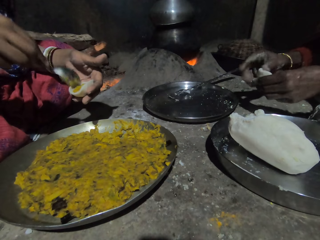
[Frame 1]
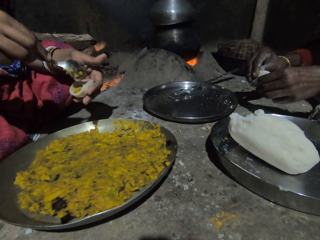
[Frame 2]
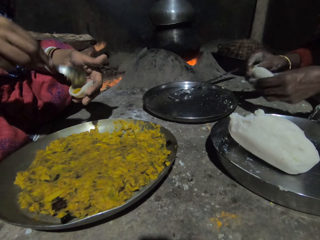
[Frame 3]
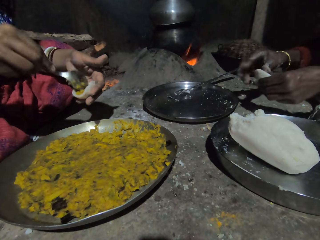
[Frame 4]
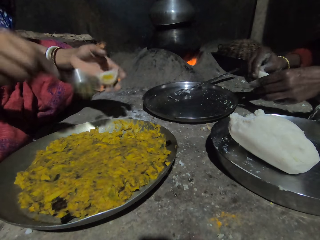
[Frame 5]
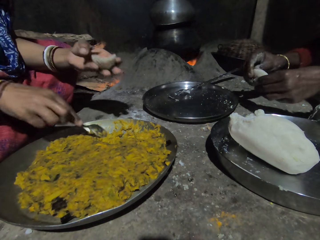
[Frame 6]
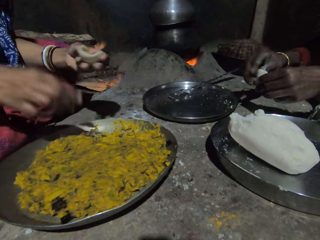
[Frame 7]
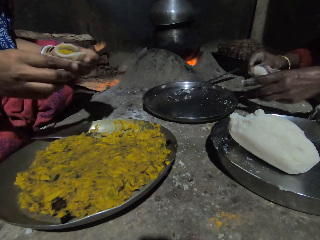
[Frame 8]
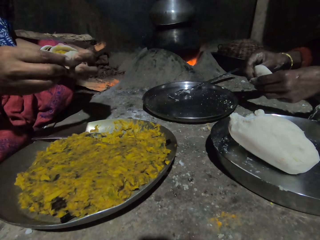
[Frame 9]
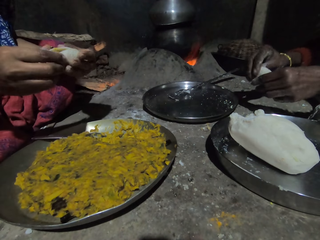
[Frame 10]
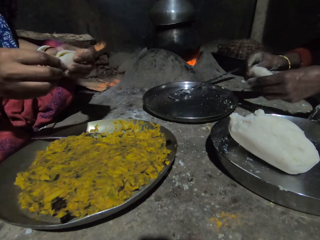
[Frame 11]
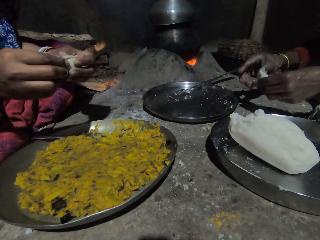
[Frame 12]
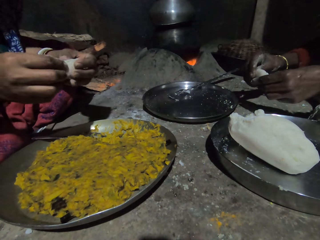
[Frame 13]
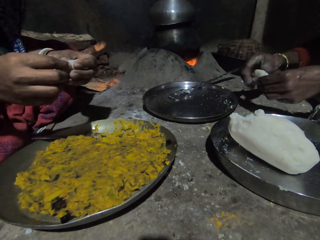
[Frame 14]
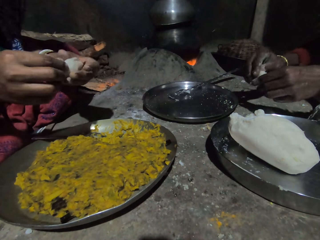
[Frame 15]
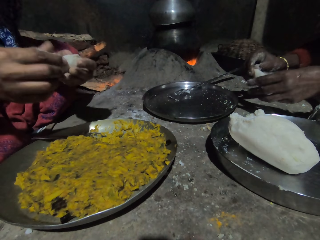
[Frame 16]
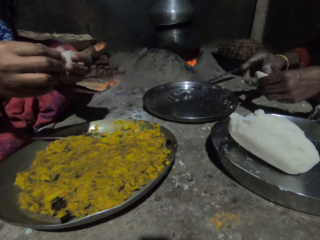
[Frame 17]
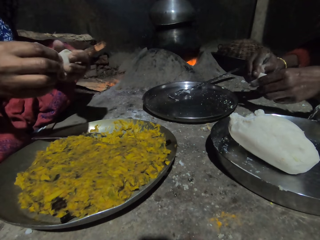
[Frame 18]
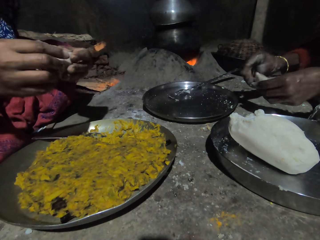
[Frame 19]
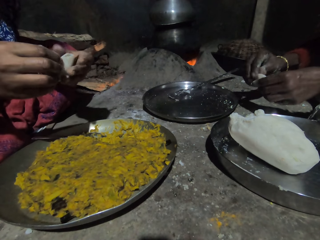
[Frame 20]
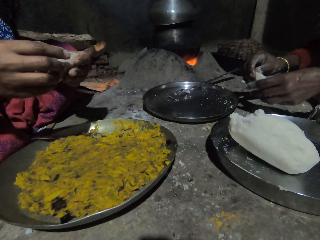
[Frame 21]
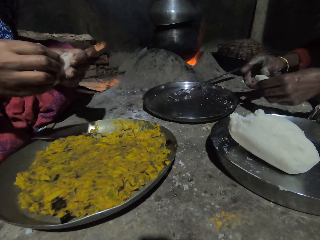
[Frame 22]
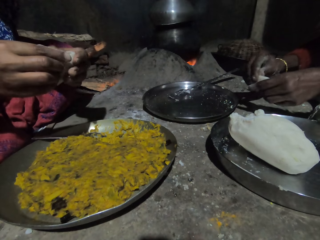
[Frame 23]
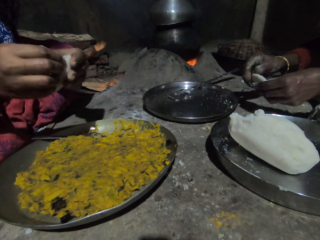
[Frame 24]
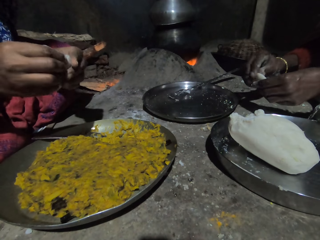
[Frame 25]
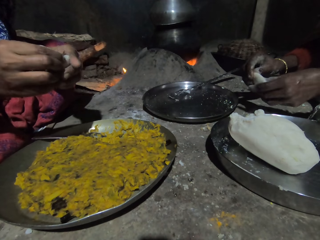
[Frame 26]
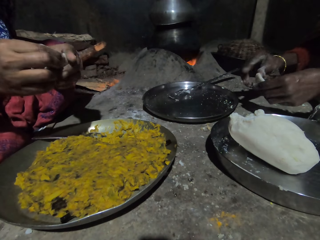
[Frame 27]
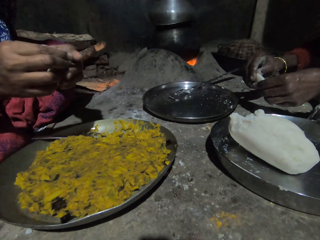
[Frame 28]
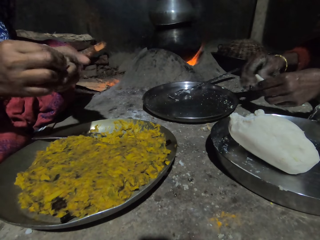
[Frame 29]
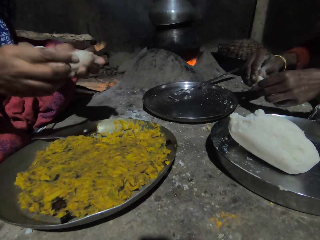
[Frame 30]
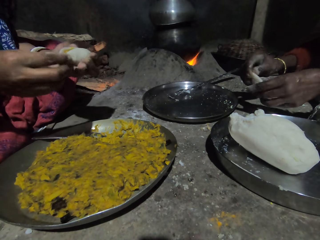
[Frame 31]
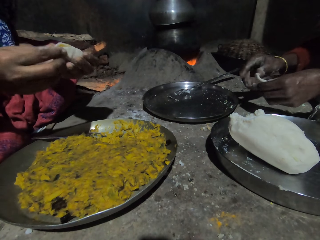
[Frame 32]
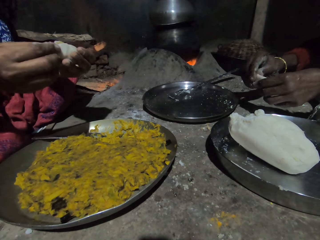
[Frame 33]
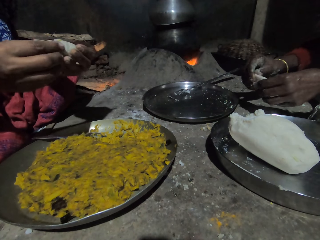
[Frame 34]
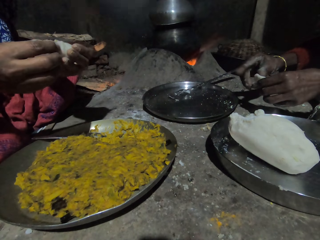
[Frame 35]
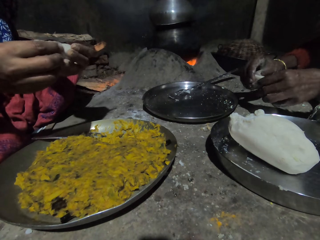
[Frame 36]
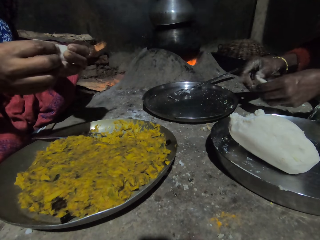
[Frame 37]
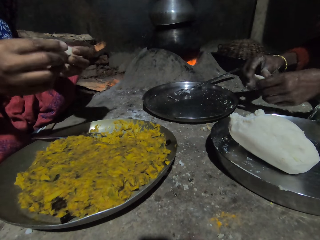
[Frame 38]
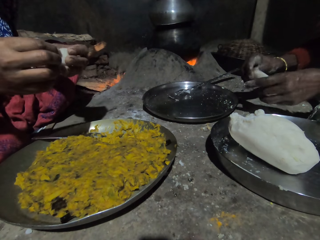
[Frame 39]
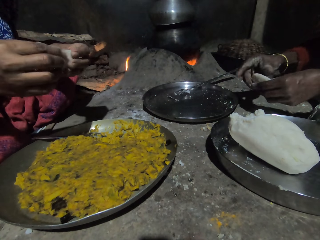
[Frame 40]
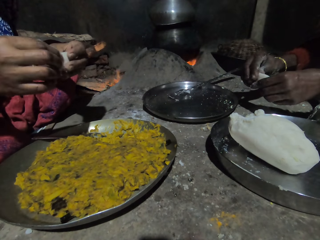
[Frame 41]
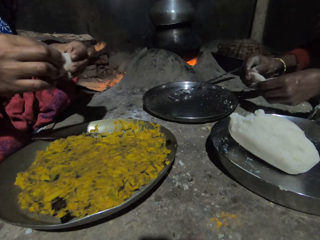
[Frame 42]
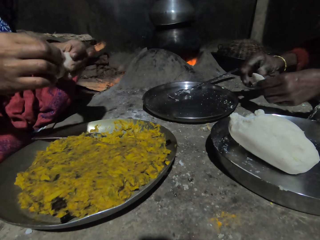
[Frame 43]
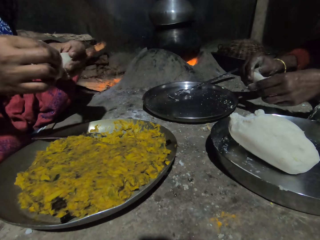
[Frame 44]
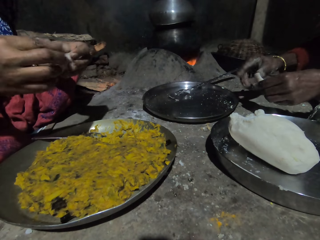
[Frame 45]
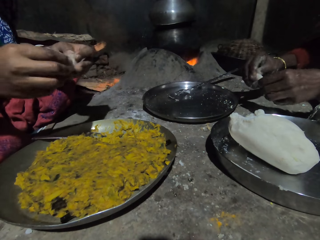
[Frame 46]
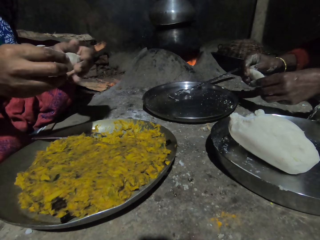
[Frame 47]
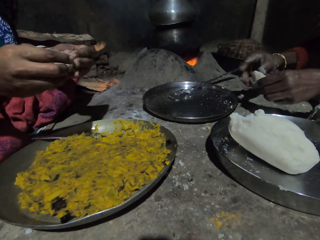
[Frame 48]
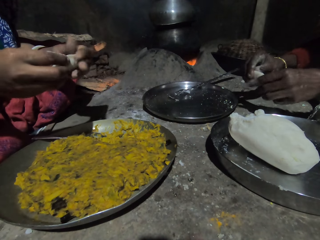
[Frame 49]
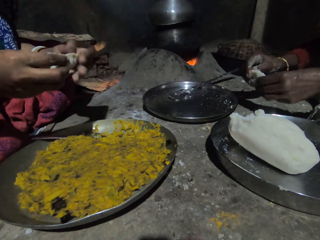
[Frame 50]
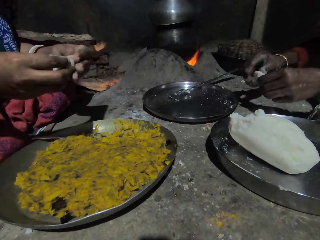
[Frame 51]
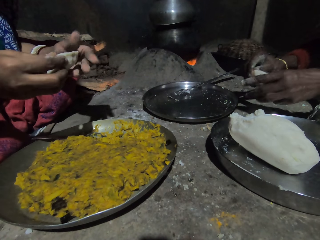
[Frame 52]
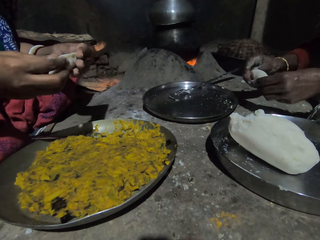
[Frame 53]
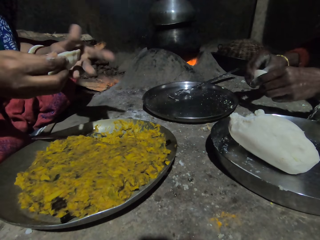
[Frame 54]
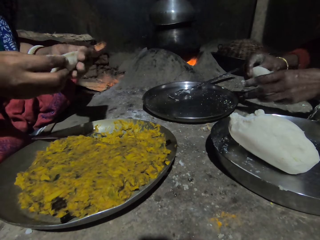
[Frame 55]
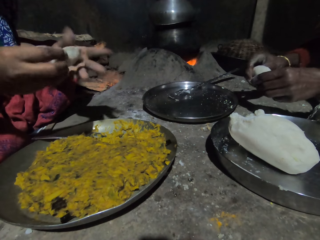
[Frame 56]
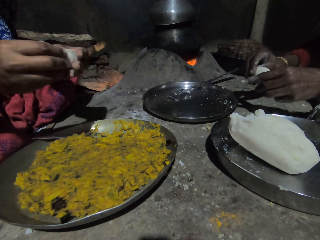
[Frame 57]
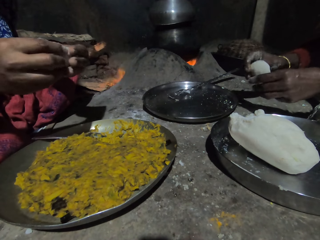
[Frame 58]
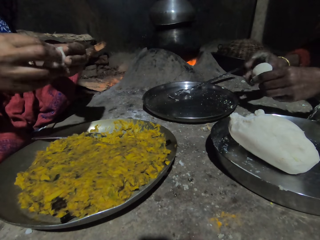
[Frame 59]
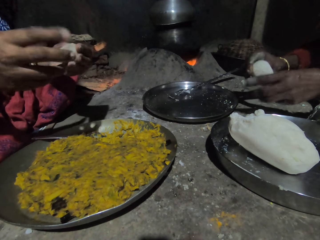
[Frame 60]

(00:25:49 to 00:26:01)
The woman puts the spoon in the tray. The camera wearer puts the spoon on the tray. The woman folds the dough. The camera wearer folds the piece of ugali.

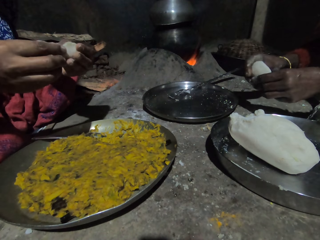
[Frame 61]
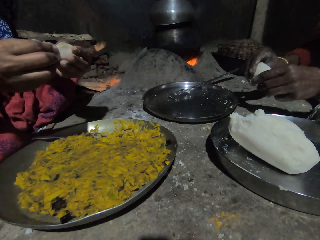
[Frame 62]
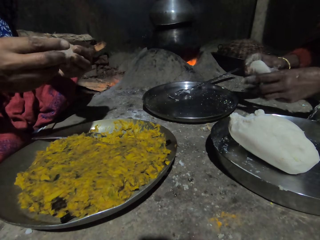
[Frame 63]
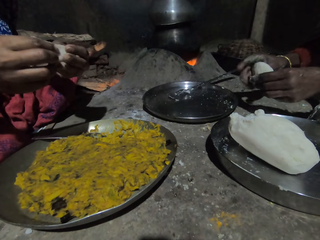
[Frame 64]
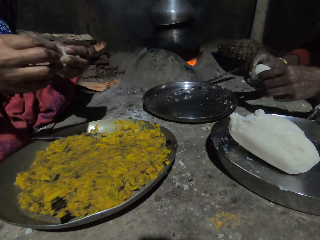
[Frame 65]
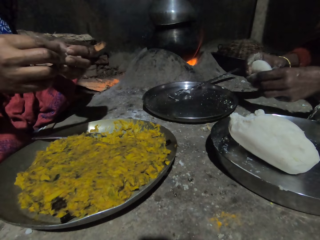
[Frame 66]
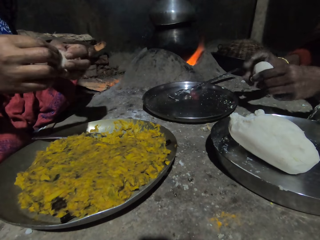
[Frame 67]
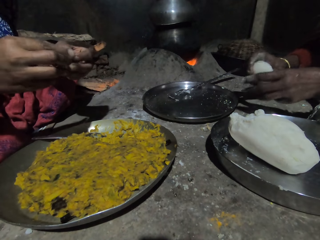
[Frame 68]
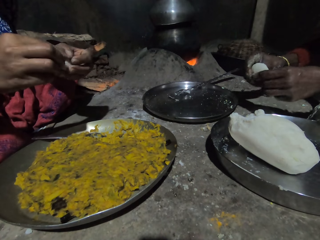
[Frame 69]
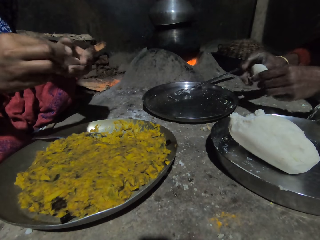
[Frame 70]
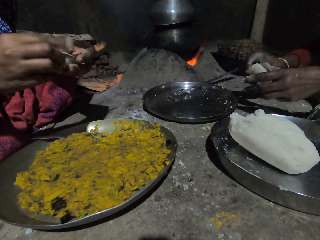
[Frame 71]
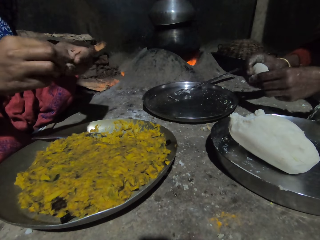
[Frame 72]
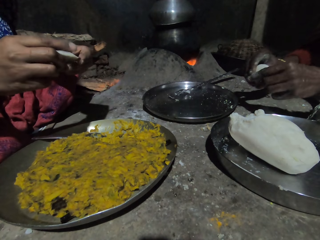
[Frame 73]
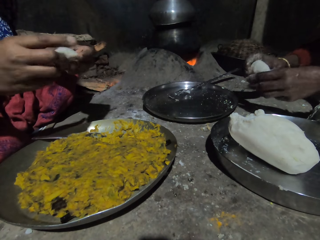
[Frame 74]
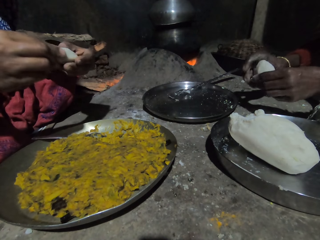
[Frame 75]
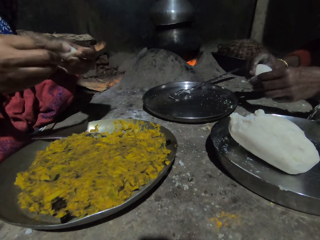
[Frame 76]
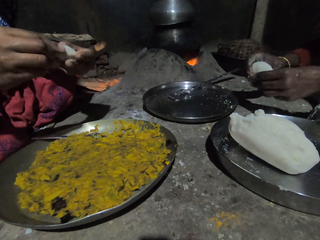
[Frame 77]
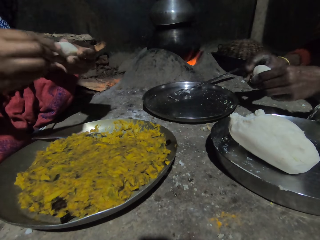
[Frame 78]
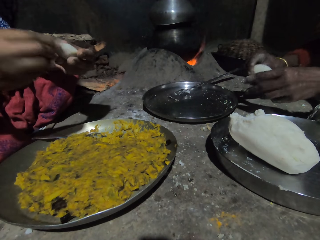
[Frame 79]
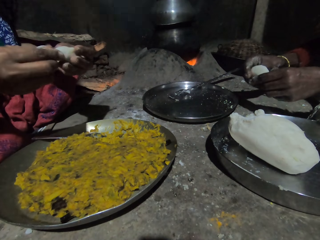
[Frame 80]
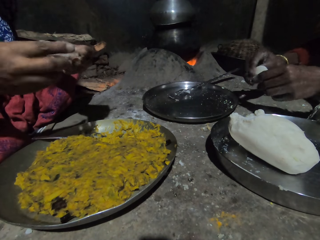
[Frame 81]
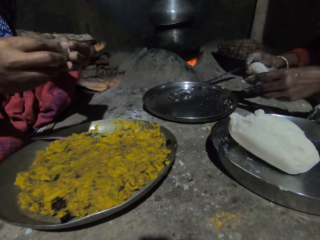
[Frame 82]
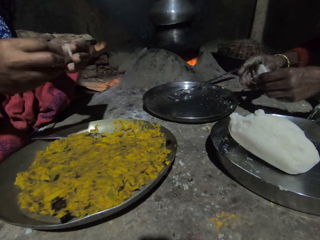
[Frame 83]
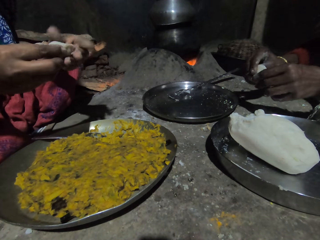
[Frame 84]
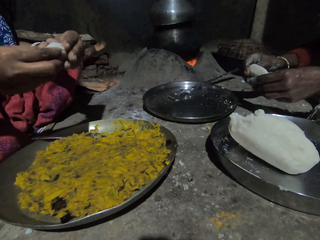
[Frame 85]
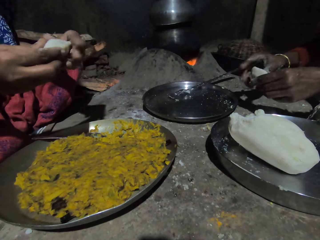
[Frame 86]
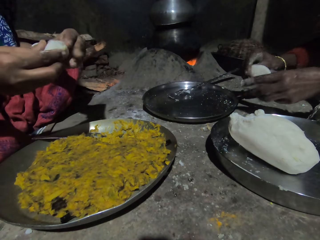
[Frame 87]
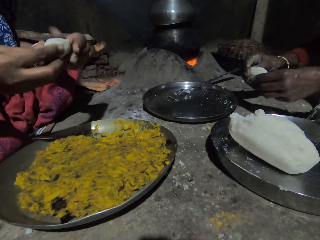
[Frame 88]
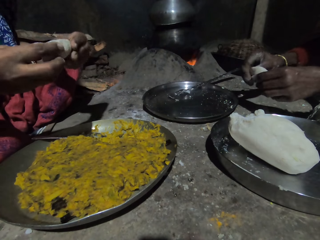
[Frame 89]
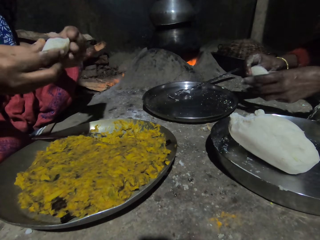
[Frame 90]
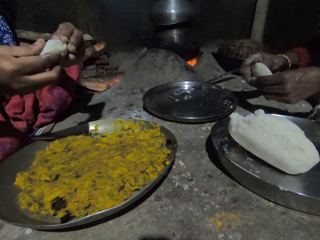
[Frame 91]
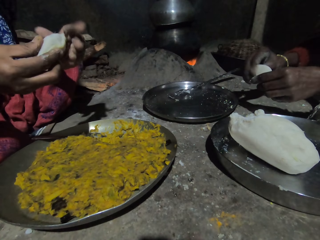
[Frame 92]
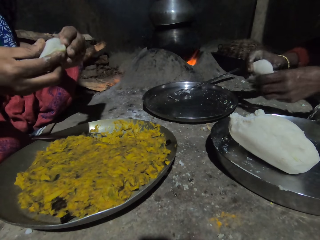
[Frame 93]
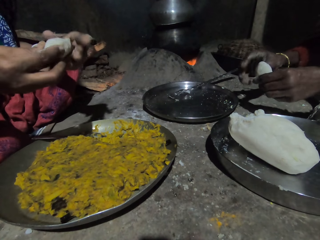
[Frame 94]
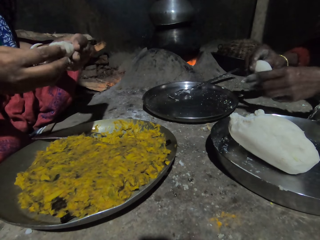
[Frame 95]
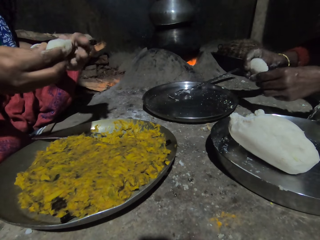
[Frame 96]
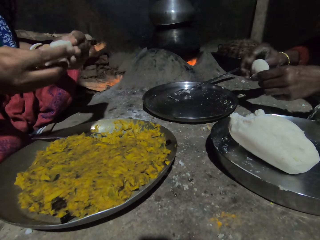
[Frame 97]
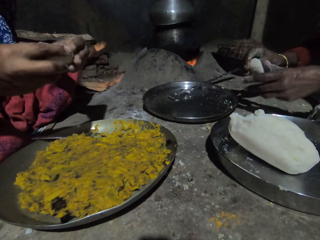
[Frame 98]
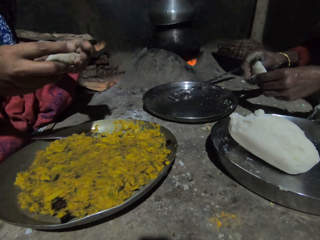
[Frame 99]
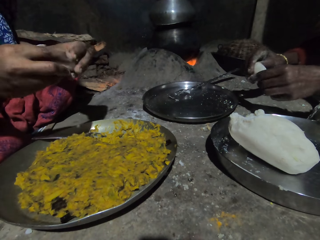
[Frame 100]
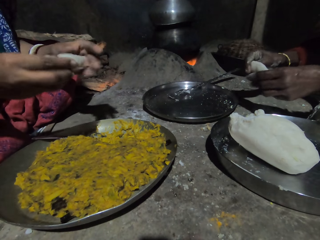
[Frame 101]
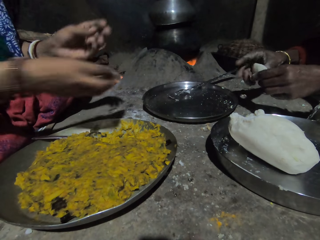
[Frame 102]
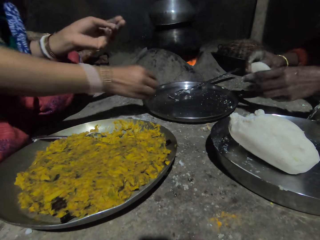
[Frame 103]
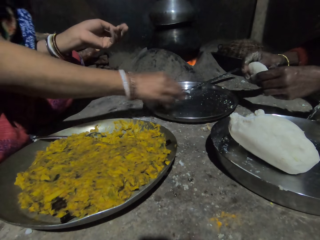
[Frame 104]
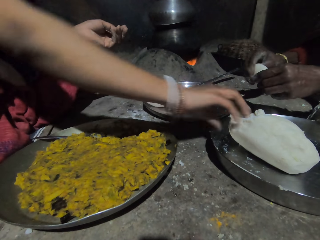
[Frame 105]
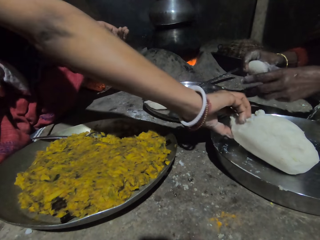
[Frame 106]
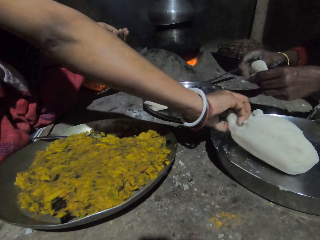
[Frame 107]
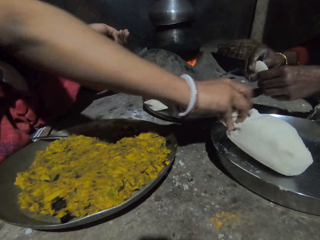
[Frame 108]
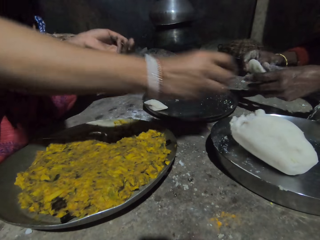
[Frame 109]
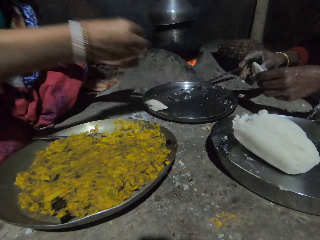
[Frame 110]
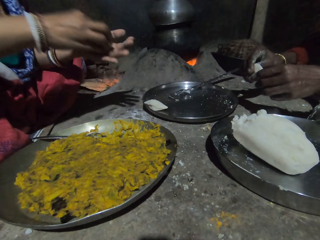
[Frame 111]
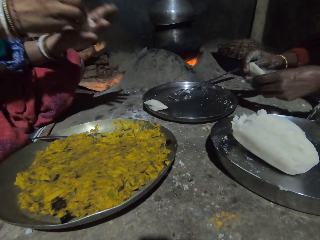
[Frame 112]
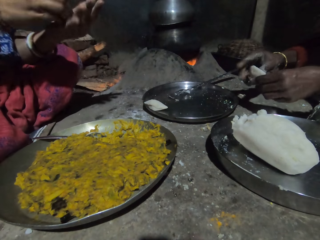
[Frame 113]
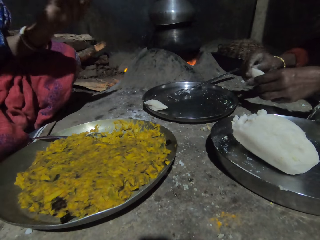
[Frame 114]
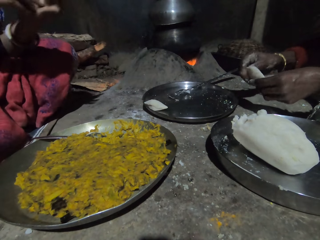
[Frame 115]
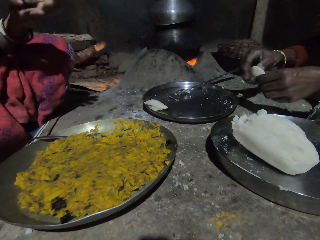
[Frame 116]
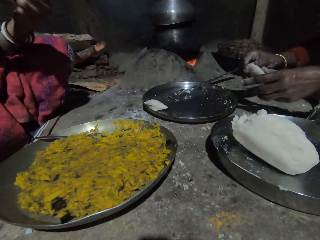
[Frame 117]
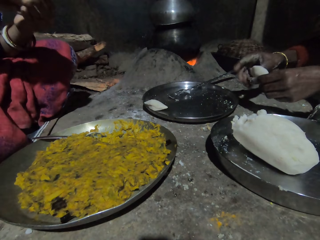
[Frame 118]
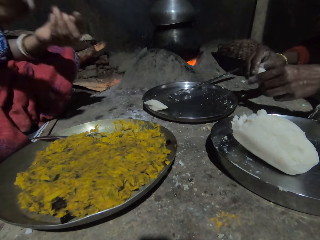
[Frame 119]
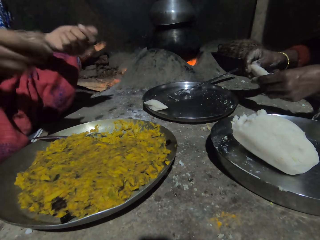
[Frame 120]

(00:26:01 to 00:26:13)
The woman puts the dough in the tray. The camera wearer puts the piece of ugali on the tray. They cut the piece of ugali. The woman pinches the dough. The camera wearer puts the piece of ugali on the hand. They cut the piece of ugali with hands.
